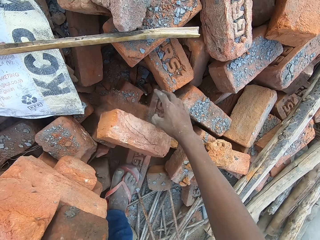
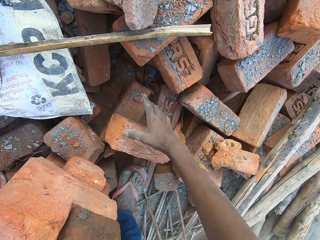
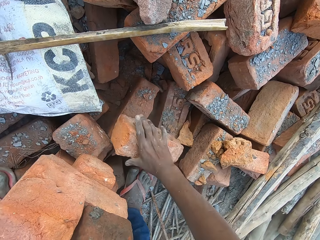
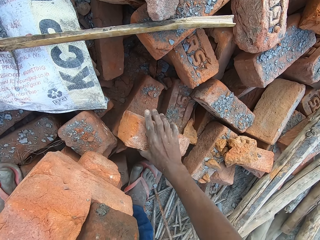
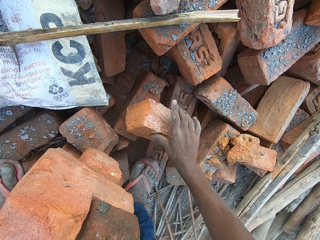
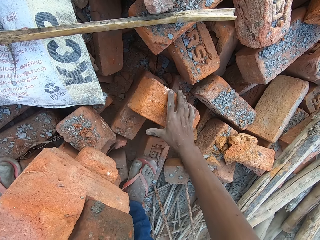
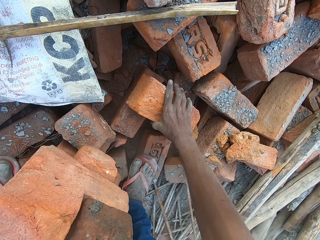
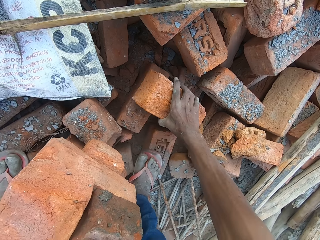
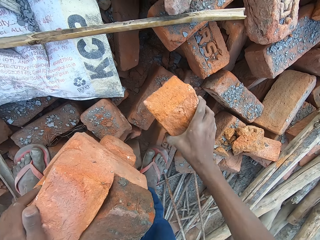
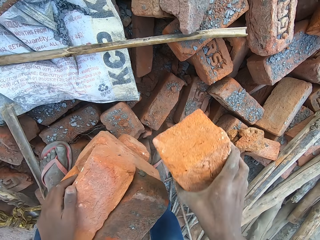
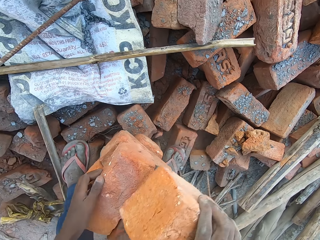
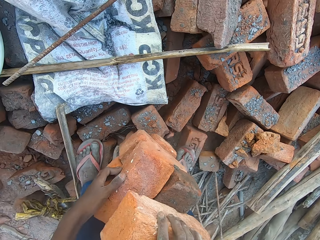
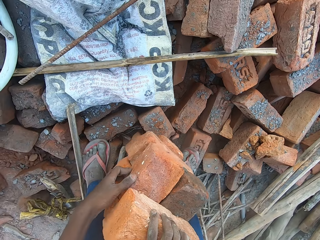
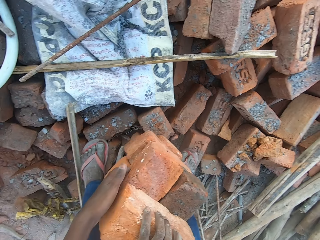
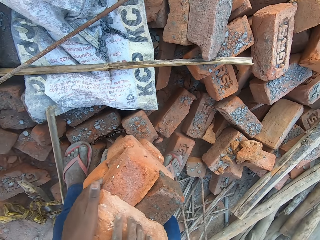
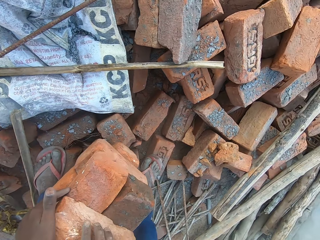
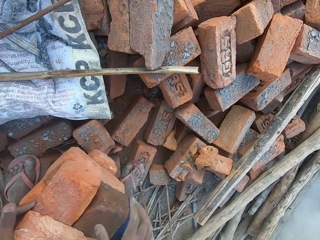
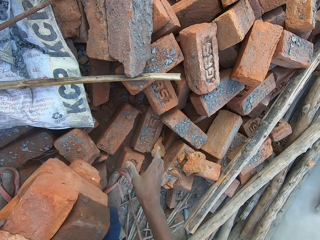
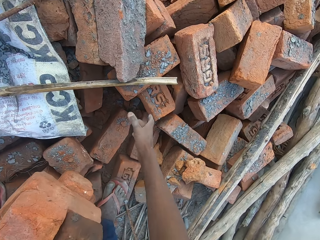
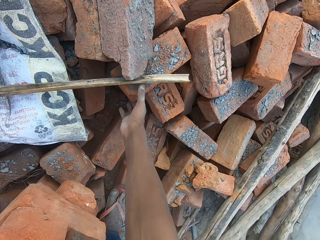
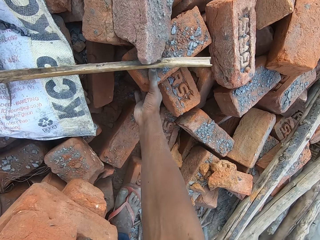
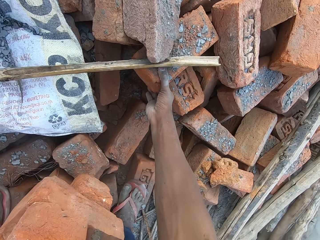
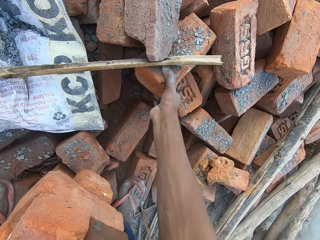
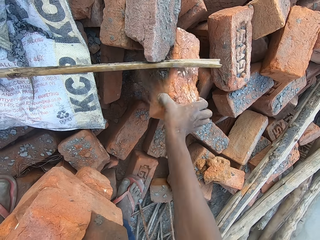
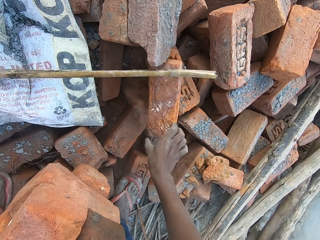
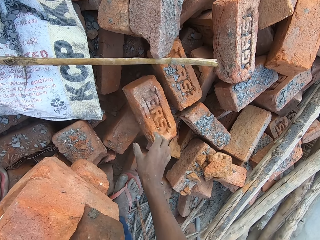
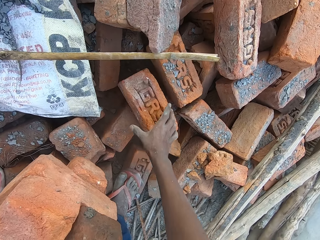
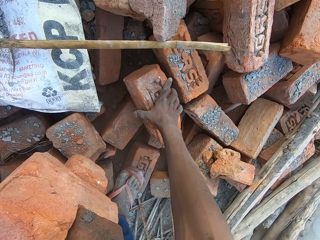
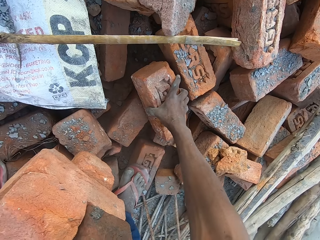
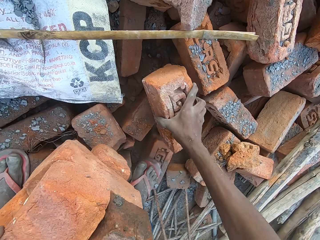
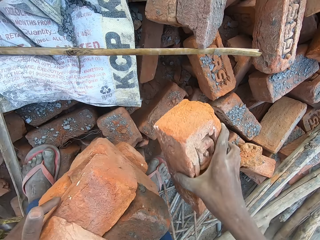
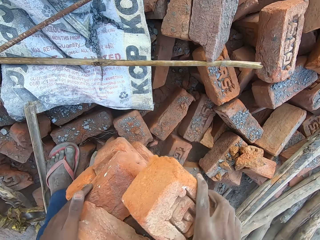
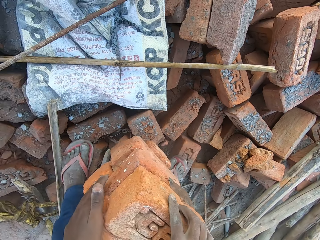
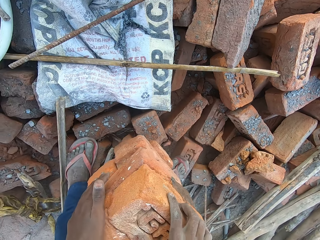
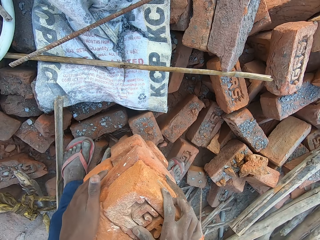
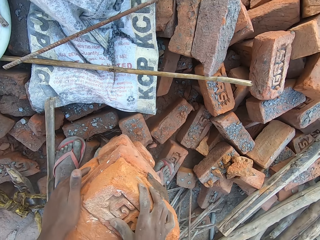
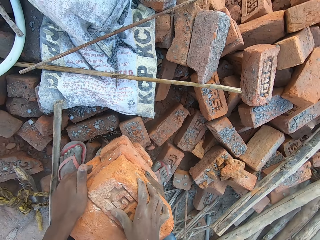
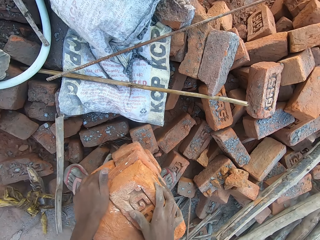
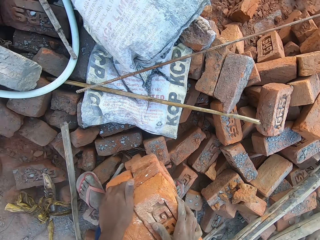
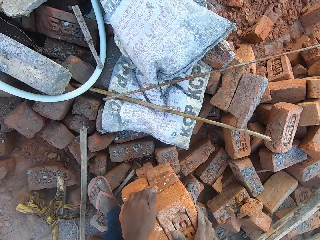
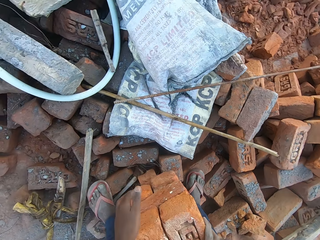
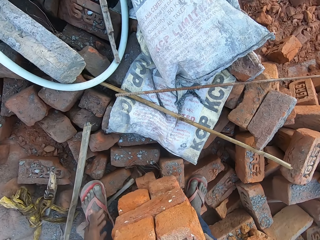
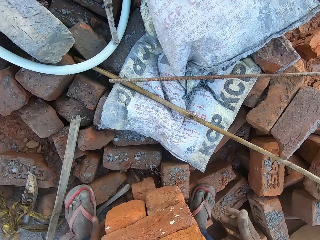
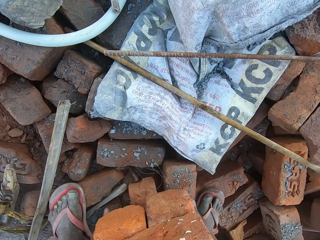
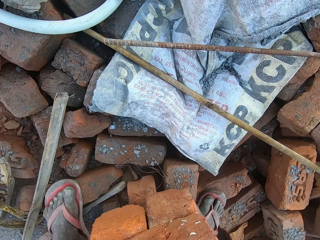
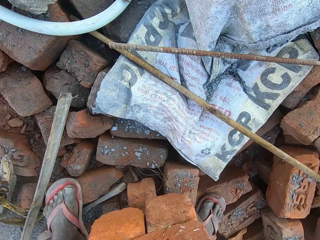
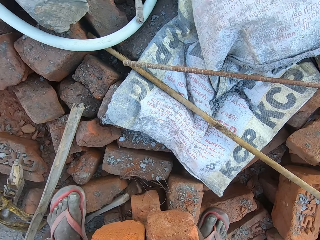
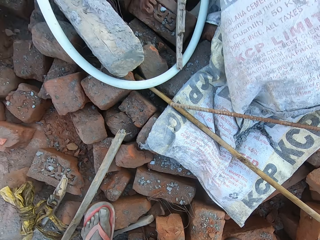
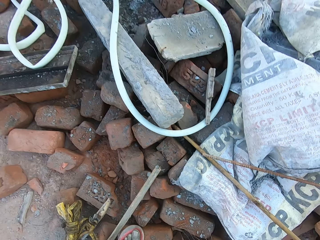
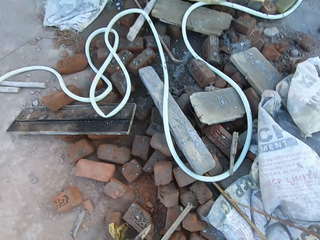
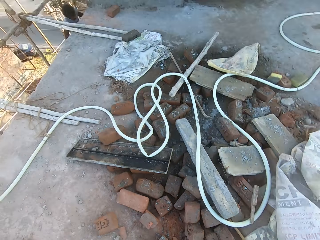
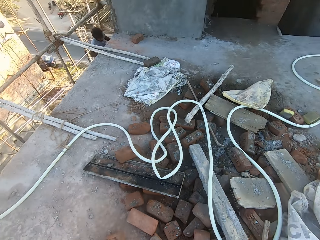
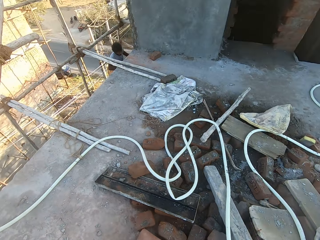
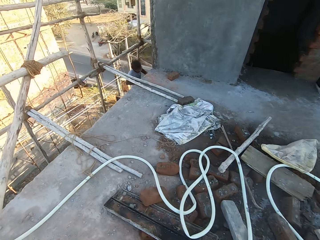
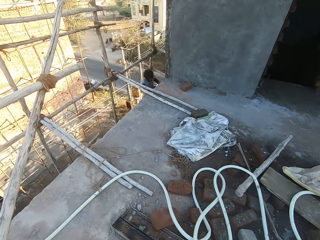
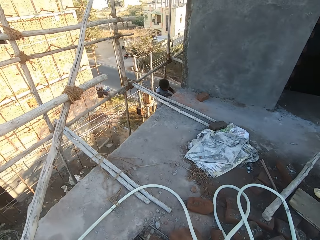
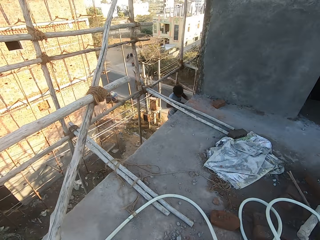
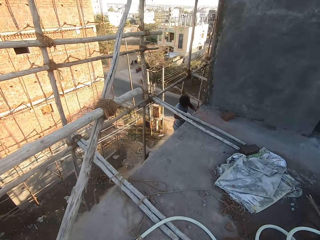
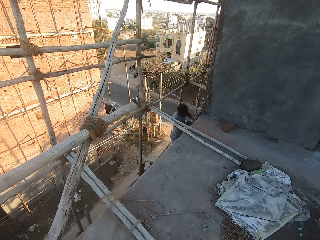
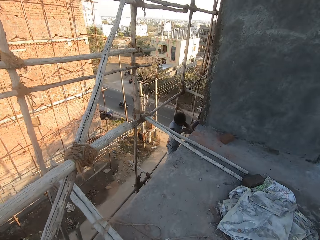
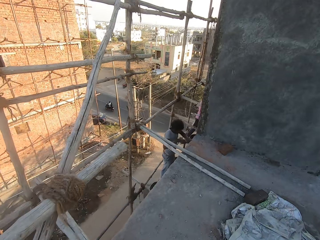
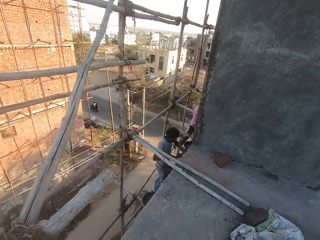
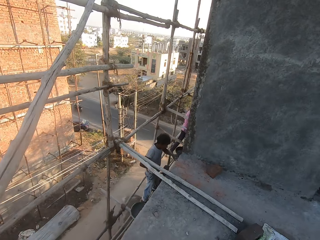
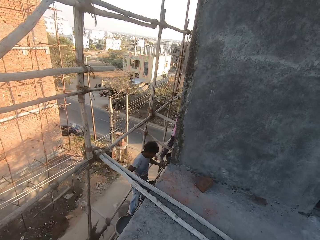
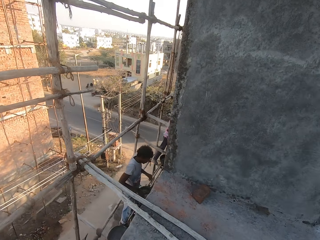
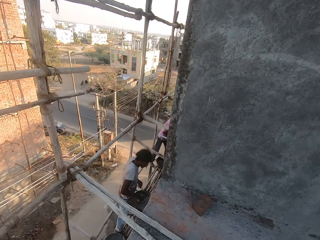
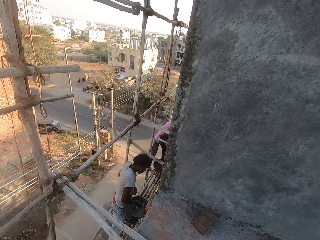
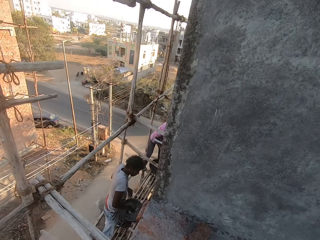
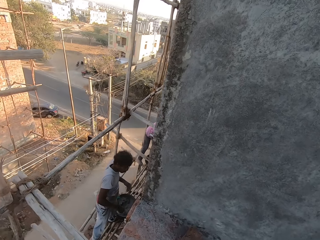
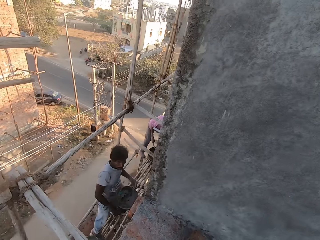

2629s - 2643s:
The camera wearer throws the brick on the set of bricks on the floor with his right hand. He picks the brick on the set of bricks with his right hand. He stacks the bricks on the set of bricks with his hands. He picks a brick from the set of bricks on the floor with his right hand. He throws the brick on the set of bricks on the floor with his right hand. He picks the brick on the set of bricks with his right hand. He stacks the bricks on the set of bricks with his hands. He carries the stacked bricks on the set of bricks on the floor with his hands.

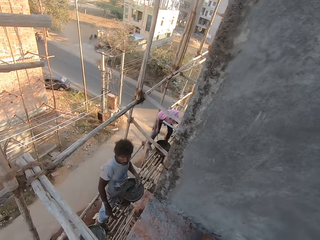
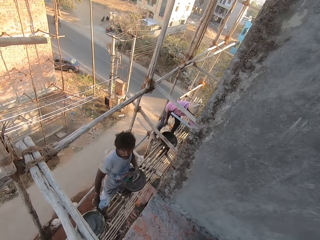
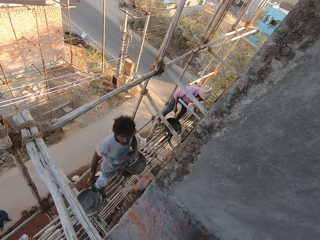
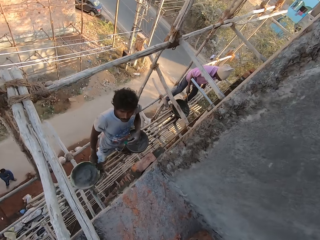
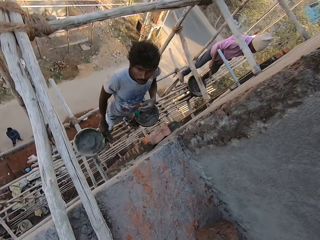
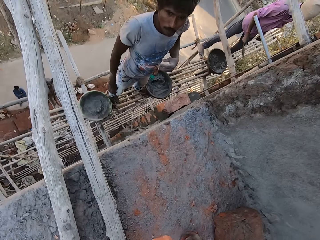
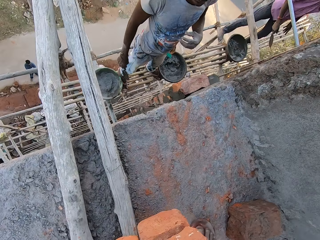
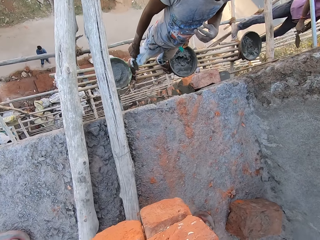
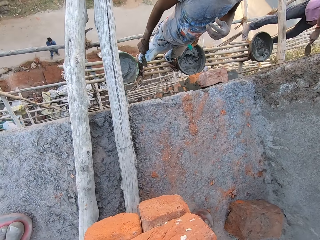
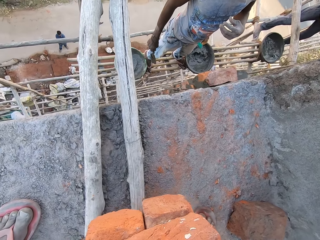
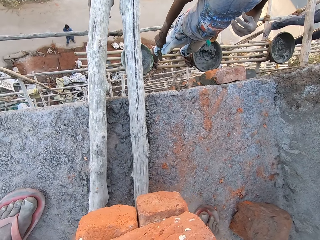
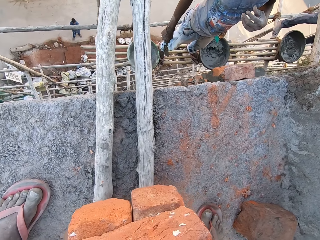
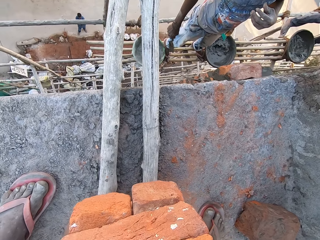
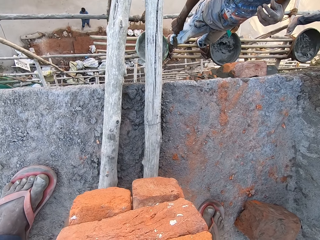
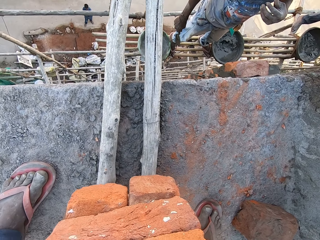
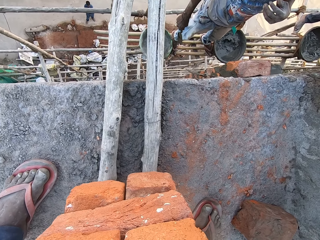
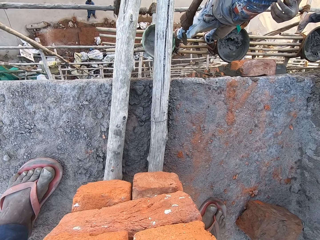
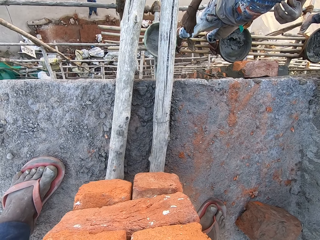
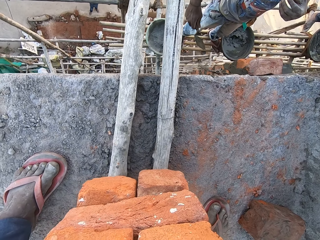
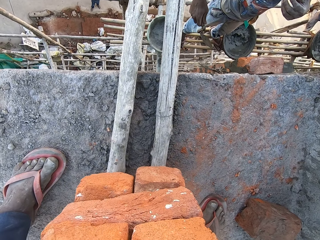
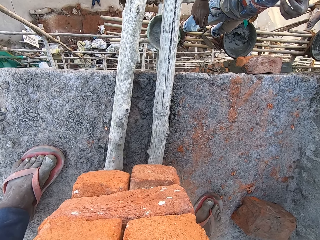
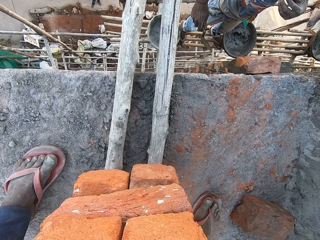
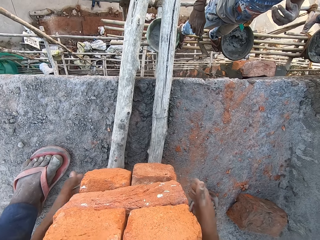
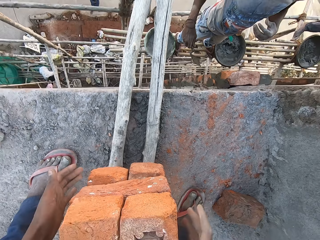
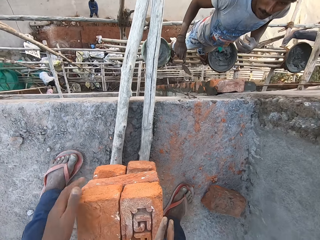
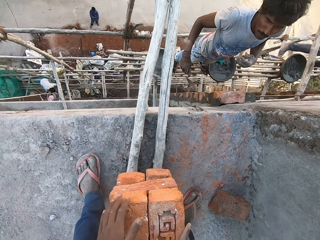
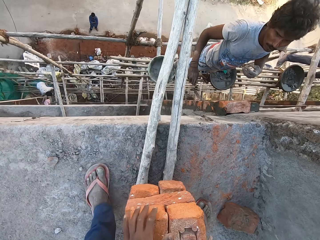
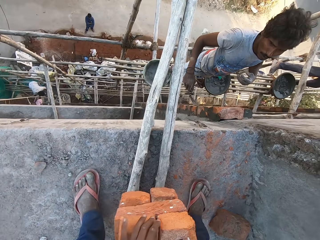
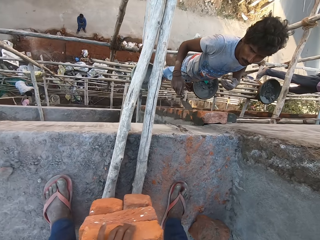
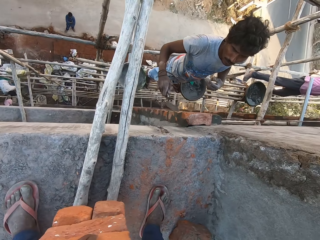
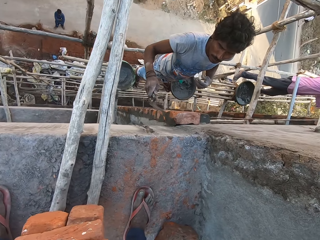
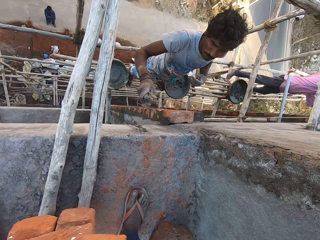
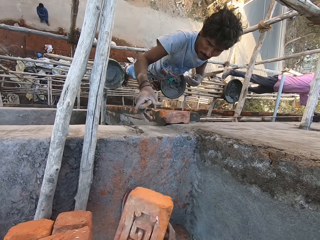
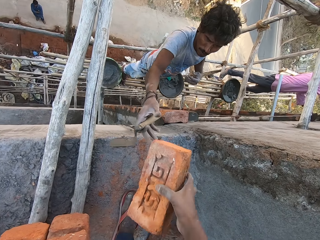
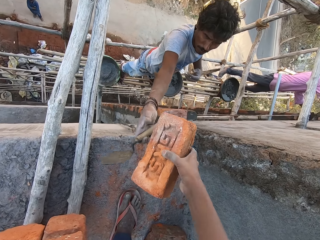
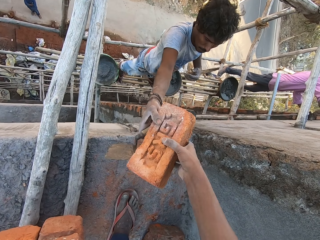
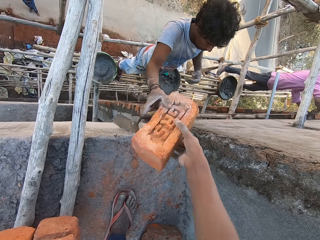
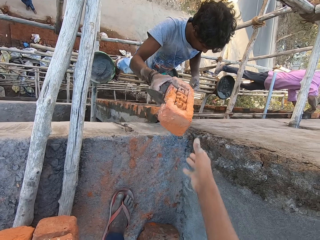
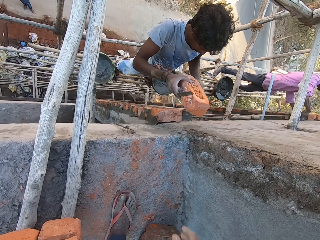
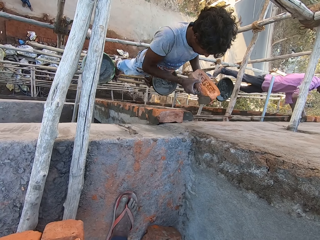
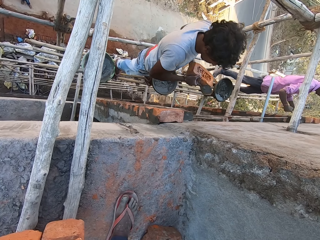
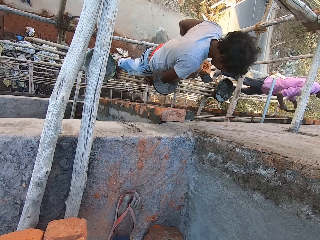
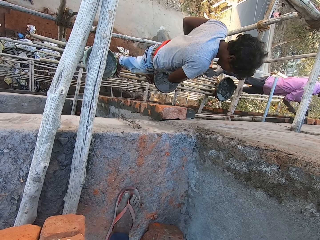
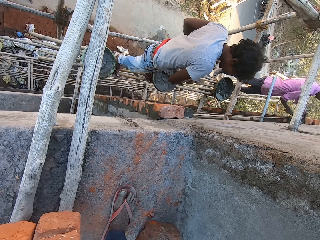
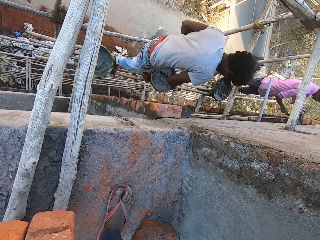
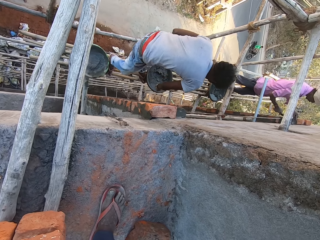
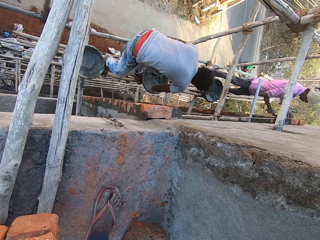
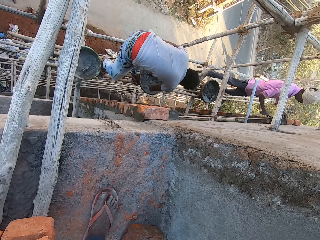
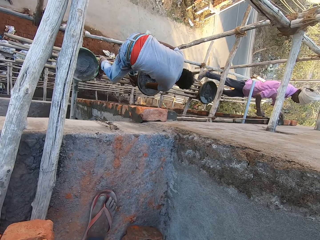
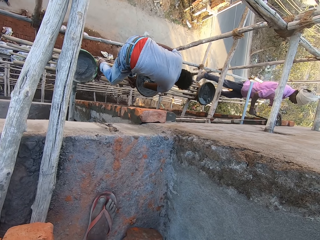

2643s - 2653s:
The camera wearer places the stacked bricks on the floor with his hands. He passes a brick to a man with his right hand. Another man smoothens the cement mortar on some bricks on the wall with the hand trowel in his right hand. The first man holds the brick with both hands.
